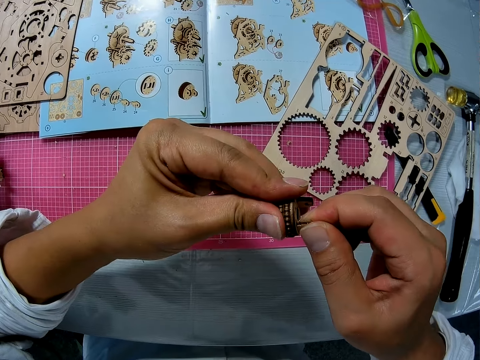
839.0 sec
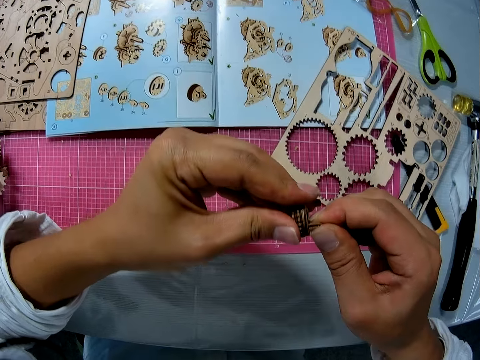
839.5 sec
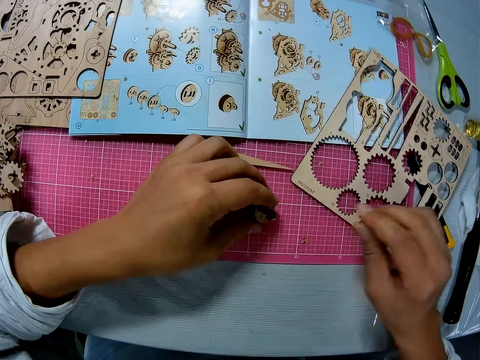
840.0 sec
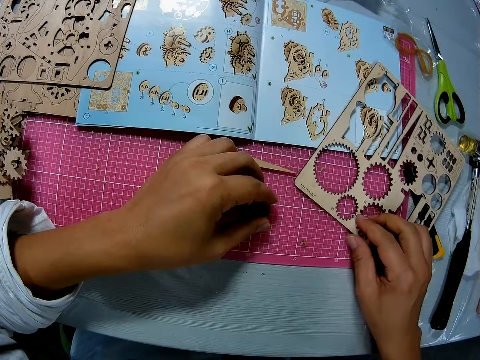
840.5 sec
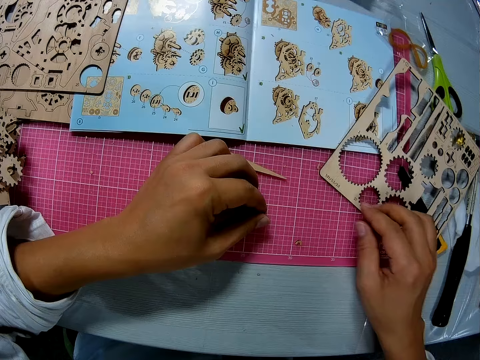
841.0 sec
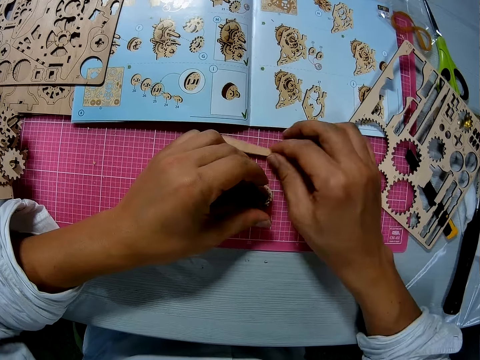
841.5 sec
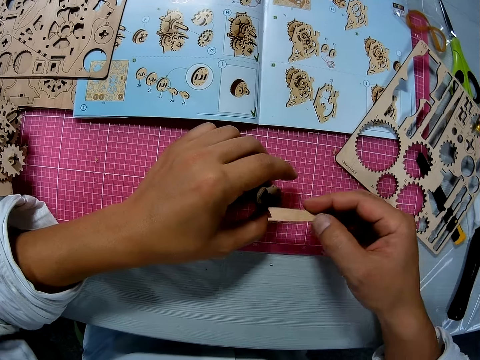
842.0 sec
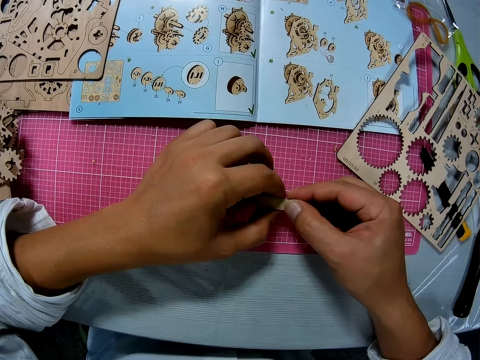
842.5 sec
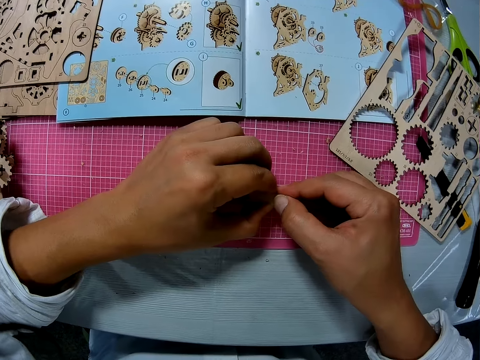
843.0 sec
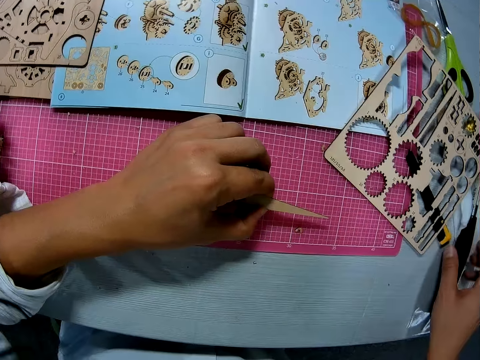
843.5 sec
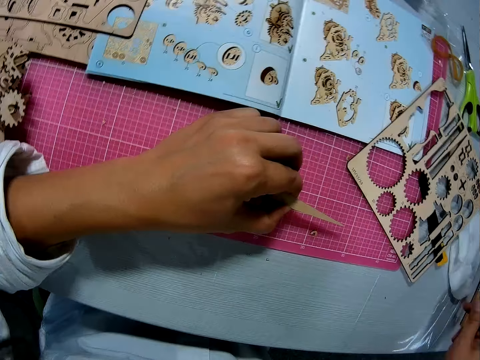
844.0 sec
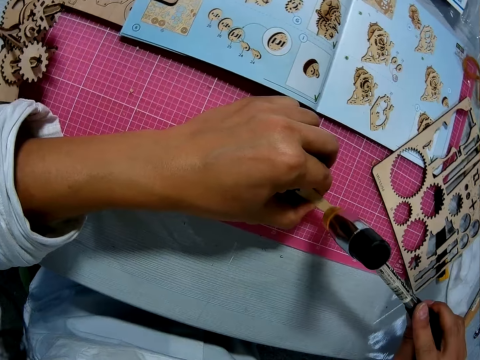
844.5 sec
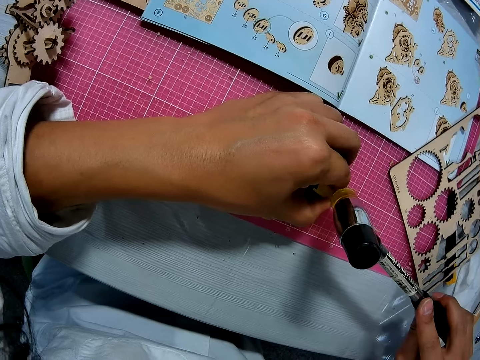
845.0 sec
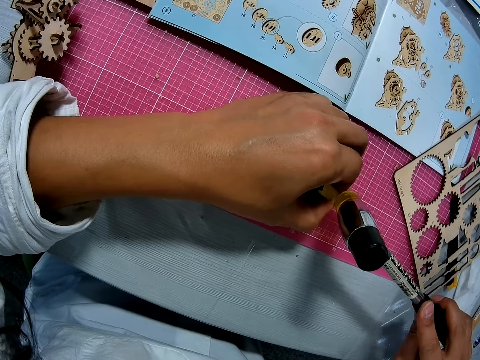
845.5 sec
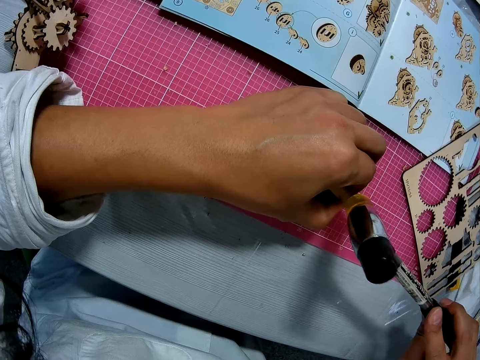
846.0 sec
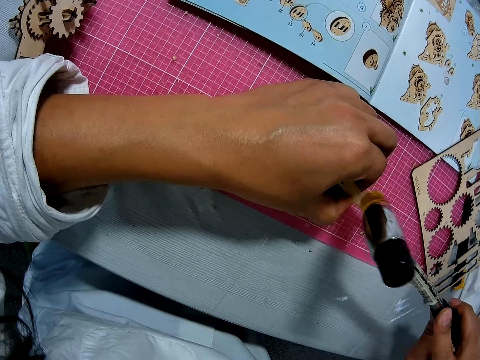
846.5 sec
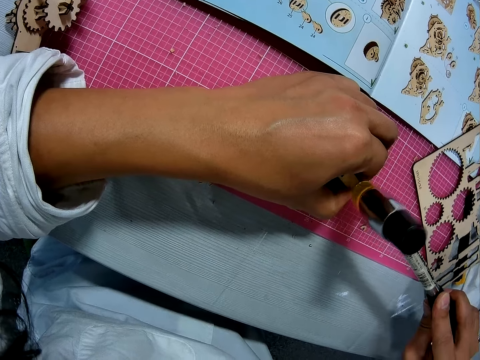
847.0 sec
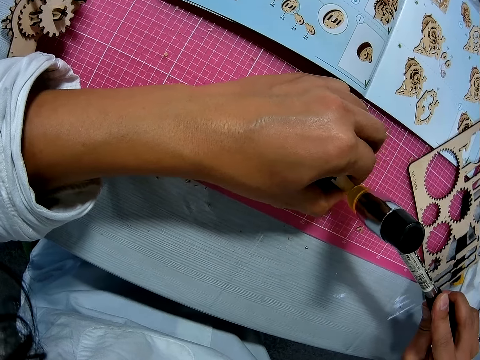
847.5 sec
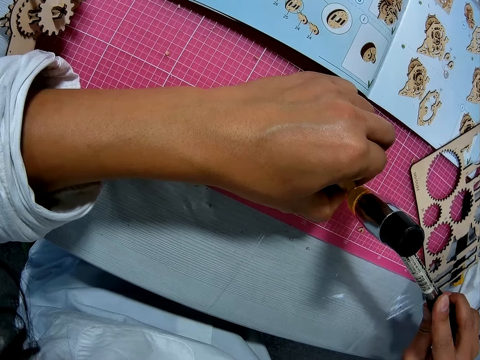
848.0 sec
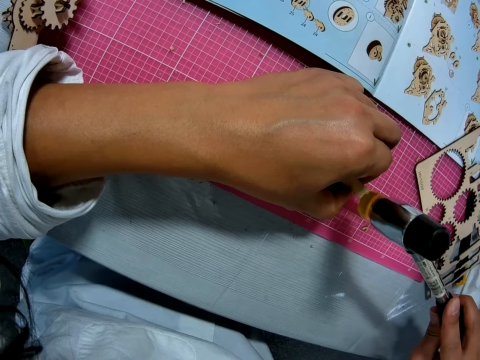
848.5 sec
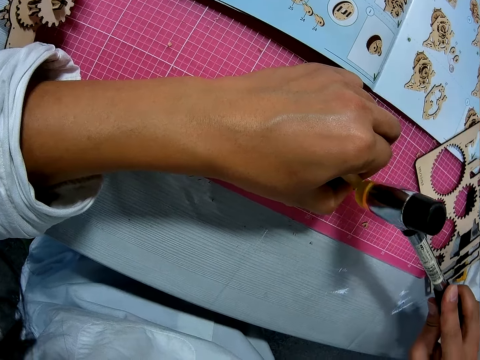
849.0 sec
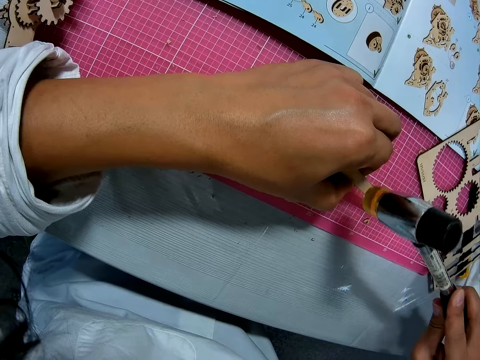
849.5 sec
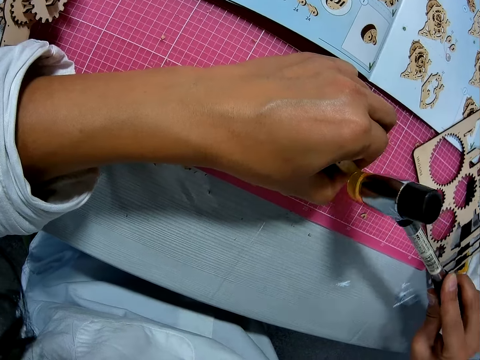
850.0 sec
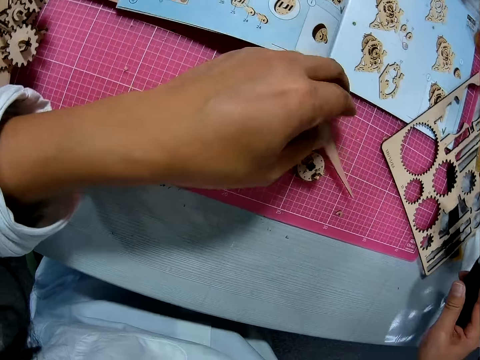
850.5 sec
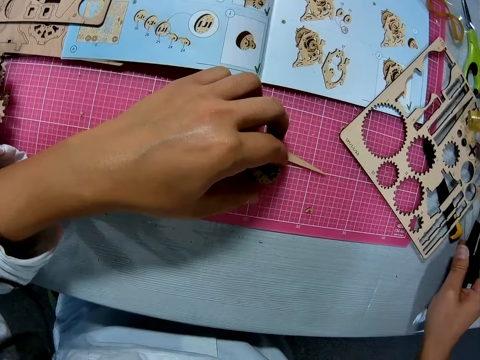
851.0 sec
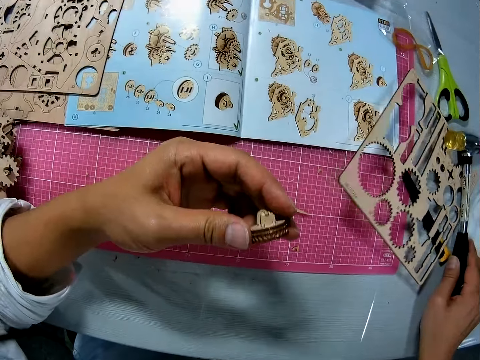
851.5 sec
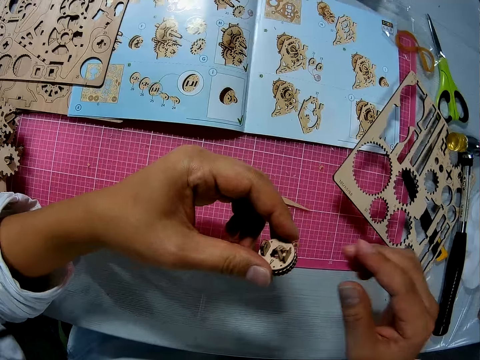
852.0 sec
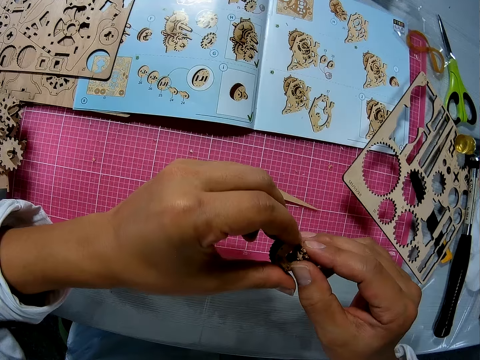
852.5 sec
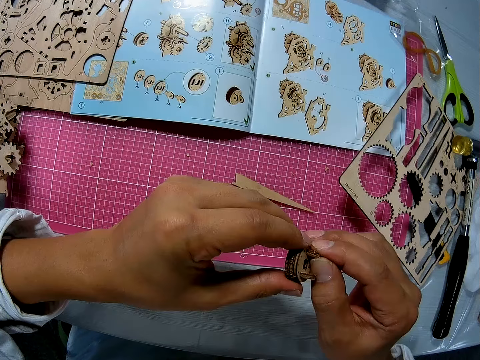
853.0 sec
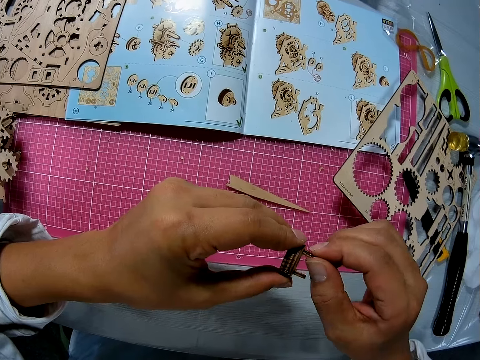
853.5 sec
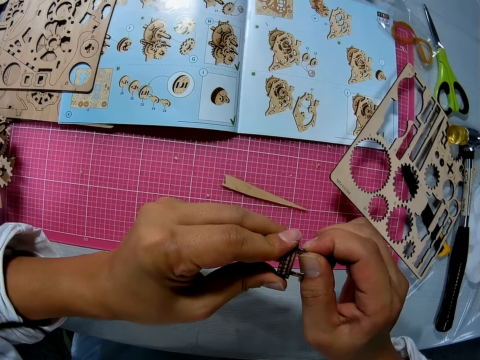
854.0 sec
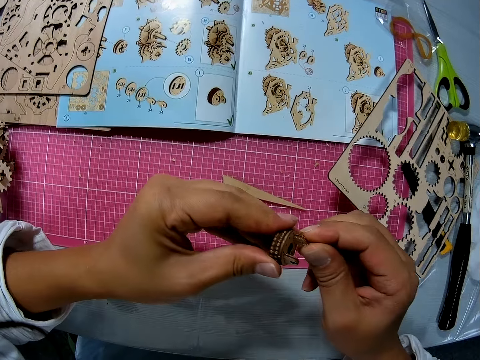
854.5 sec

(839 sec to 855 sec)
The camera wearer drops the wooden actuator handle. They look around. They move the wooden board on the table. They pick up a wooden part from the table. They attach the wood part to the wooden actuator handle. They place a wood piece on a steam gear. They pick up the hammer from the table. They hit the hammer on the wooden actuator handle. They place the hammer on the table. They pick up the wooden actuator handle. They look at the steam gear. They adjust the wooden actuator handle.

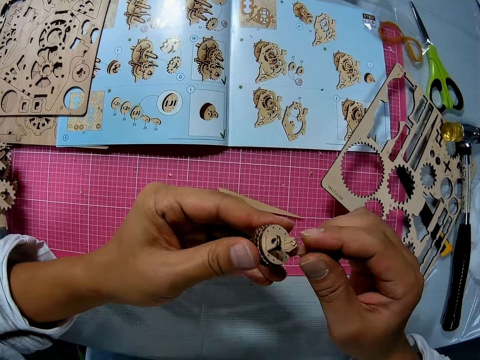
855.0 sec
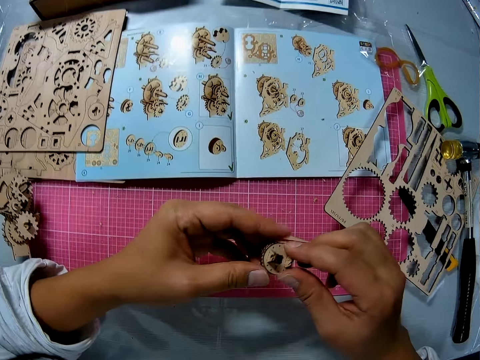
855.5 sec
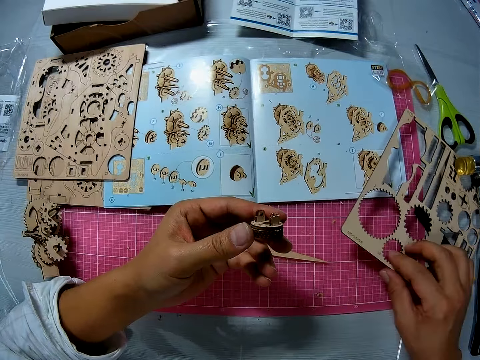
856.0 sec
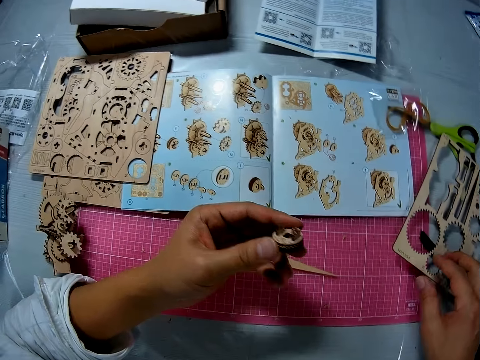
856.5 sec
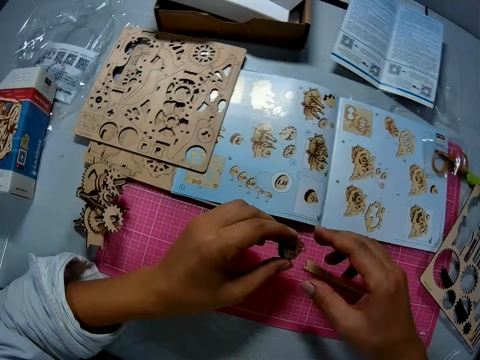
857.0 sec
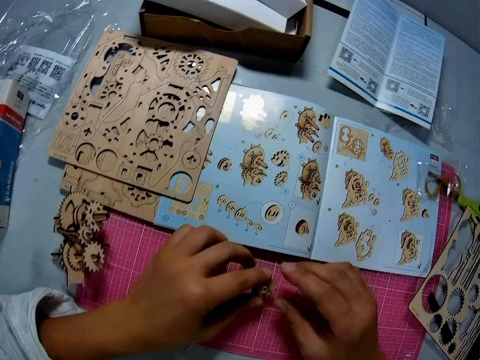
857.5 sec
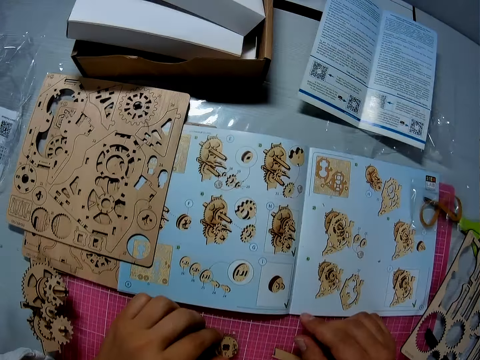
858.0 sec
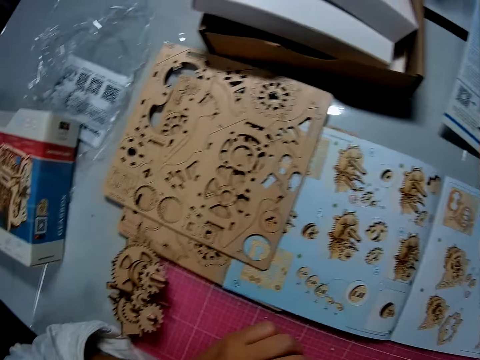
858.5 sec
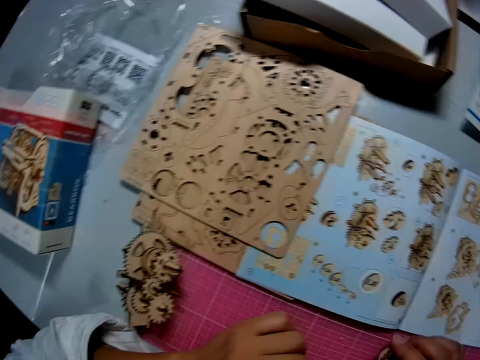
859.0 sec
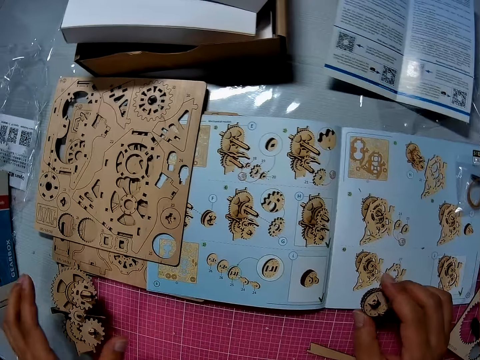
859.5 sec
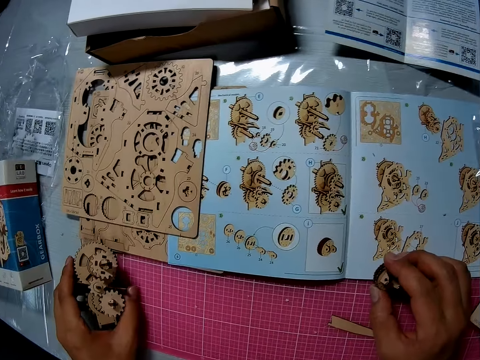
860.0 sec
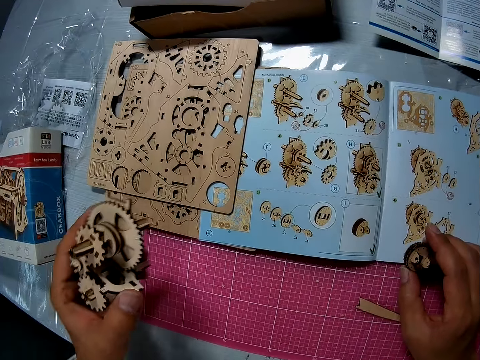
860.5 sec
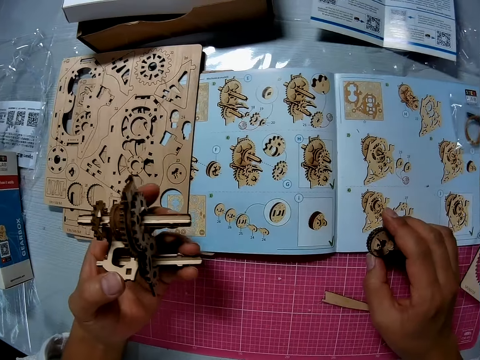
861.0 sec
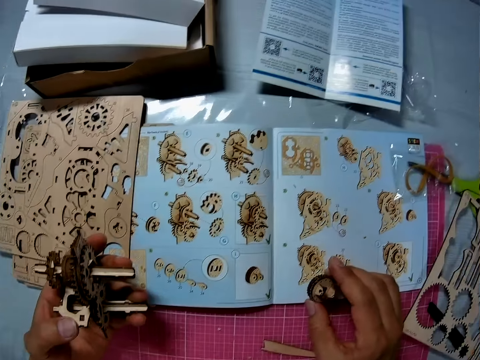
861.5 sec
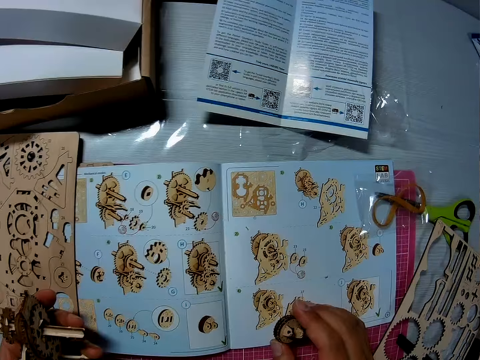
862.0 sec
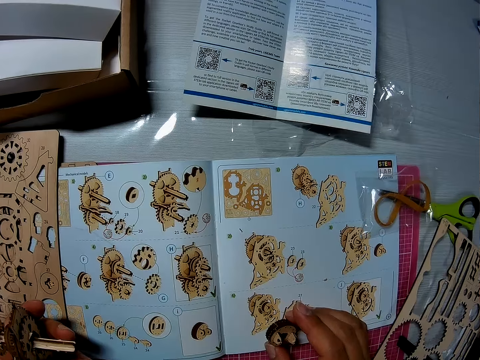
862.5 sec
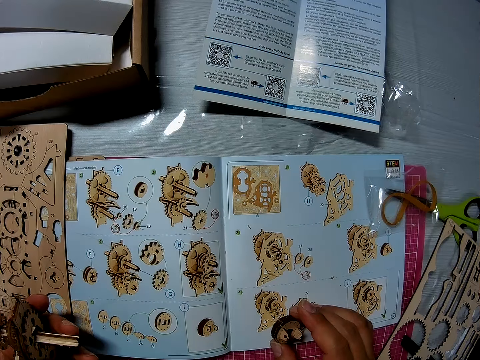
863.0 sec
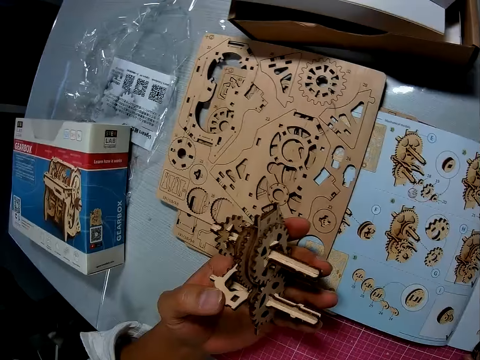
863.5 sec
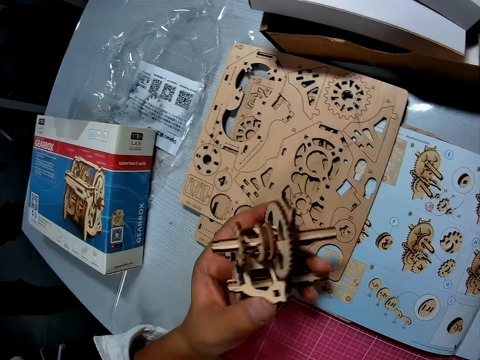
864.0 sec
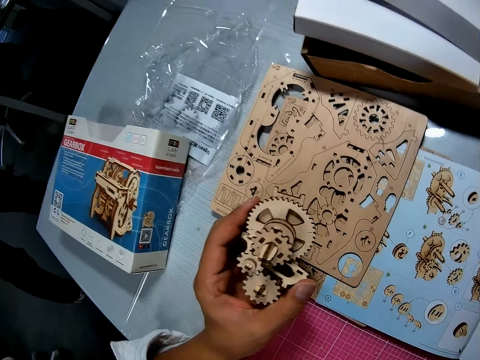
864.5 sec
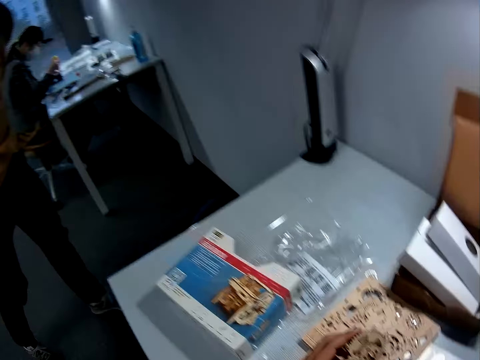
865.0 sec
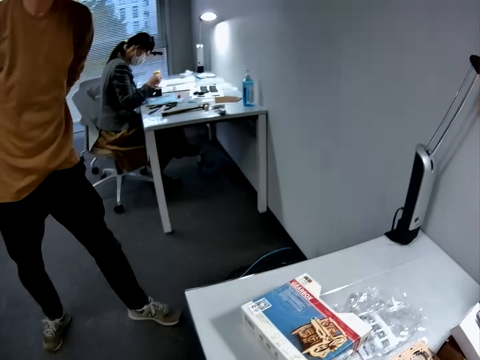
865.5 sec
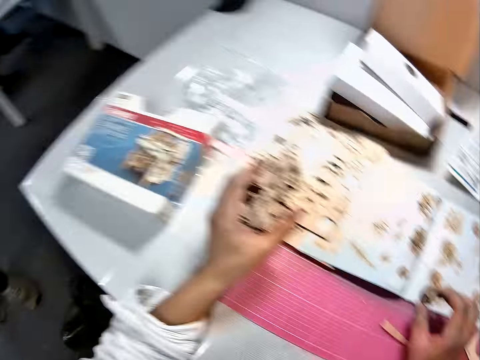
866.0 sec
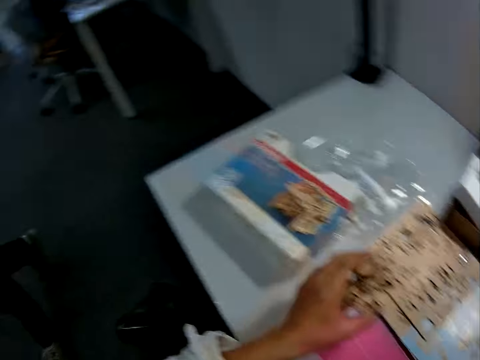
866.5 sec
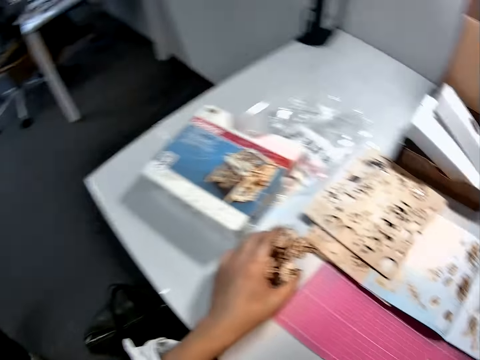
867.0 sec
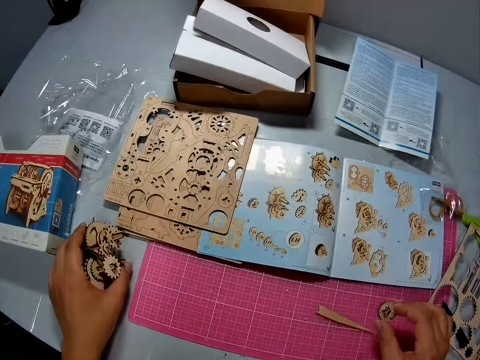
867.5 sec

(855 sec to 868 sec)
The camera wearer moves the wooden board on the table with his right hand. He drops the wooden actuator handle on the table. He reads the sketch. He picks up another wooden part of the gear box. He holds something. He reads the sketch. He looks at something. He looks around.
